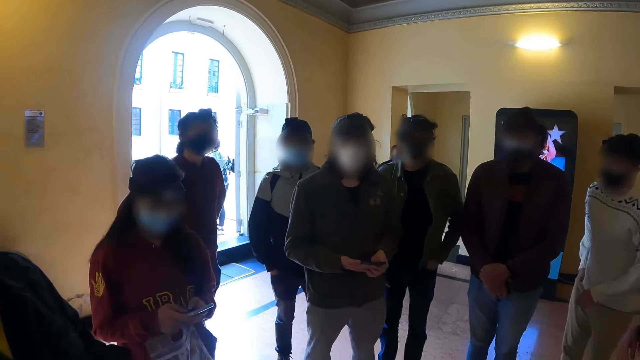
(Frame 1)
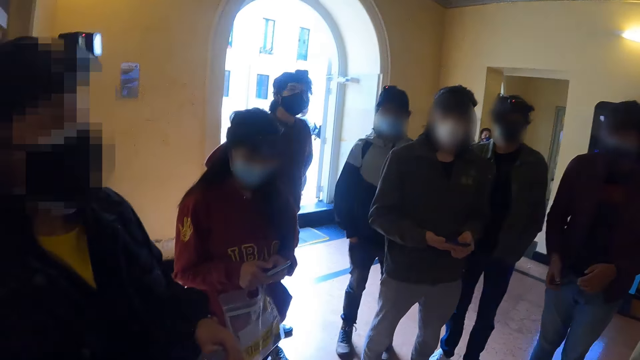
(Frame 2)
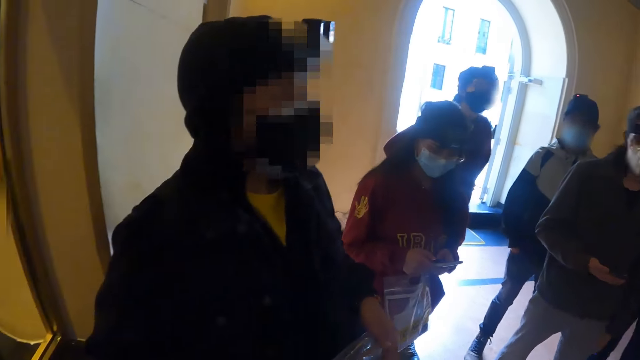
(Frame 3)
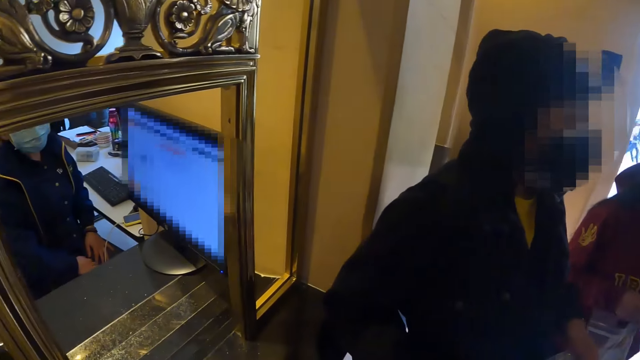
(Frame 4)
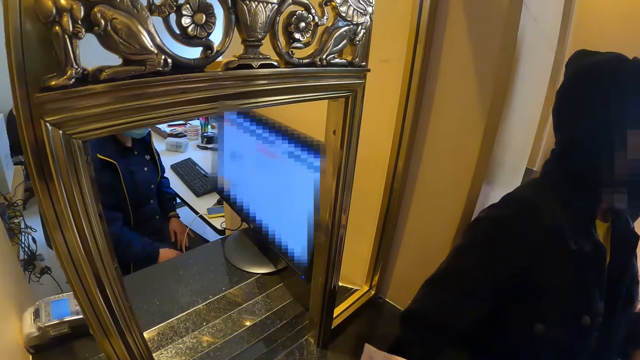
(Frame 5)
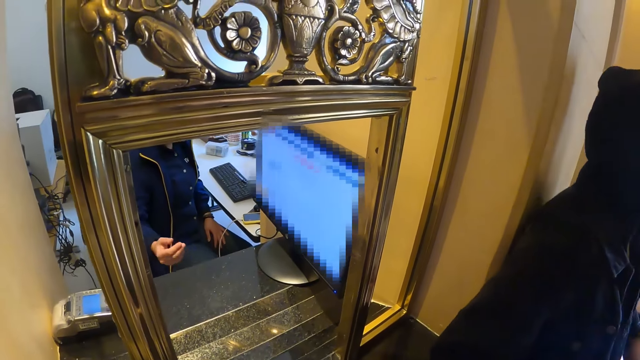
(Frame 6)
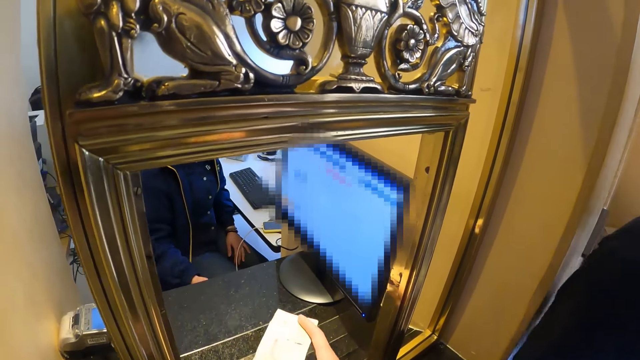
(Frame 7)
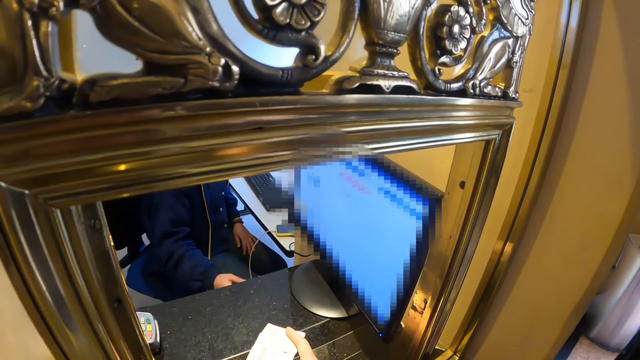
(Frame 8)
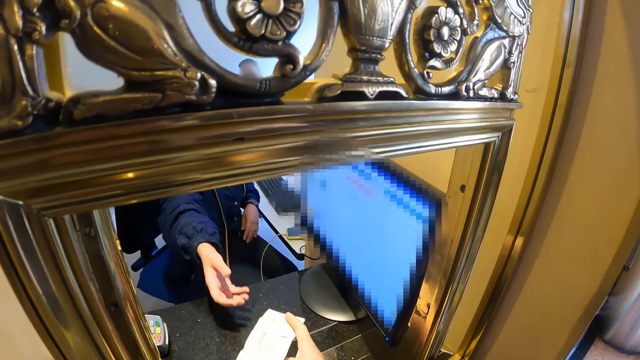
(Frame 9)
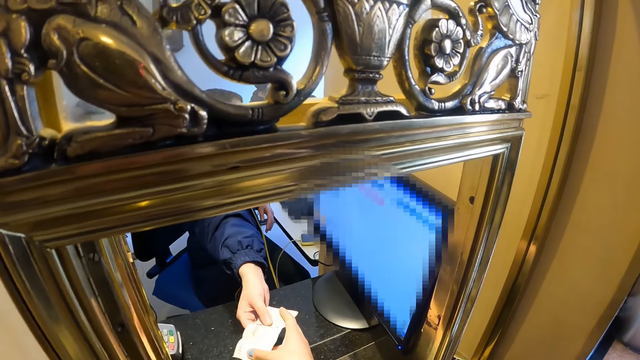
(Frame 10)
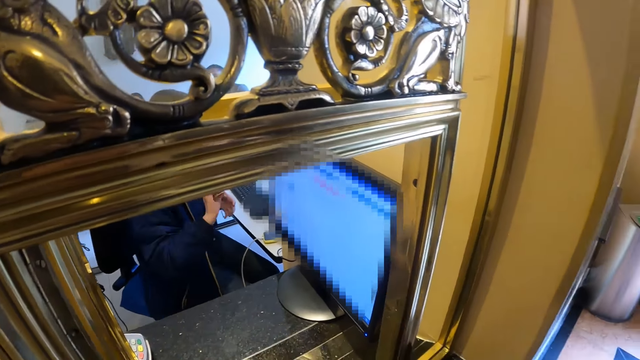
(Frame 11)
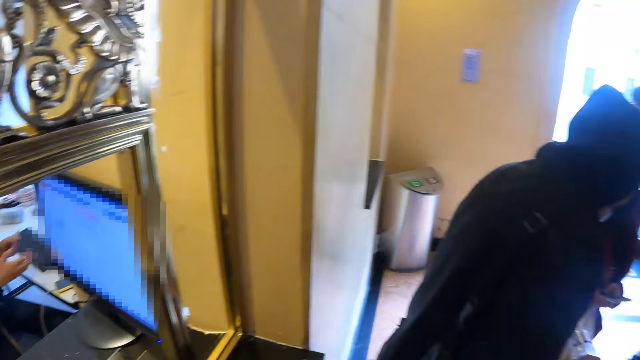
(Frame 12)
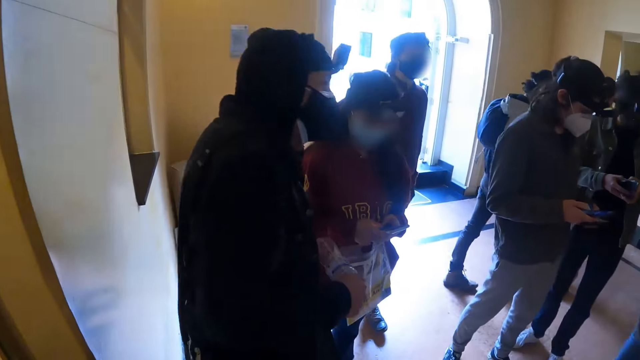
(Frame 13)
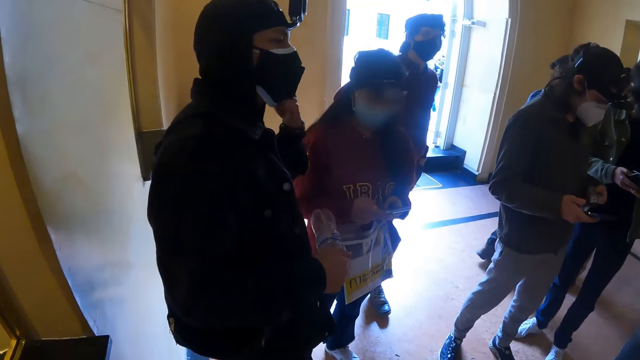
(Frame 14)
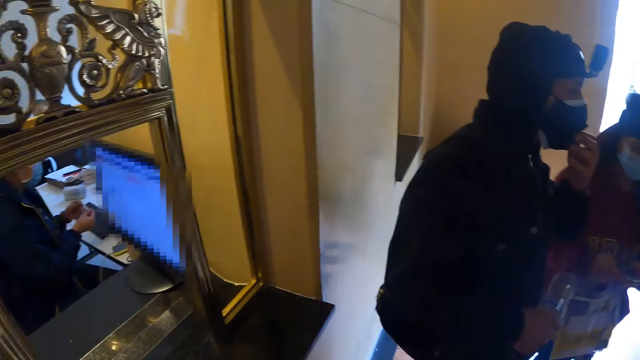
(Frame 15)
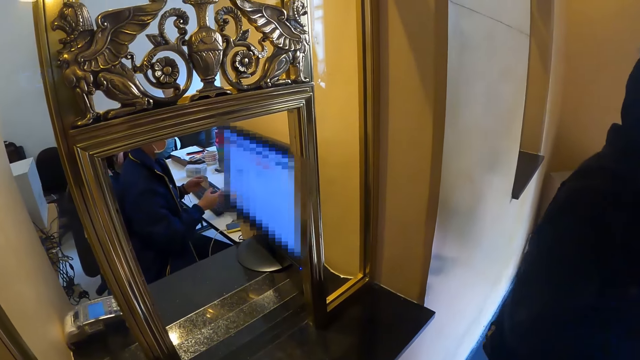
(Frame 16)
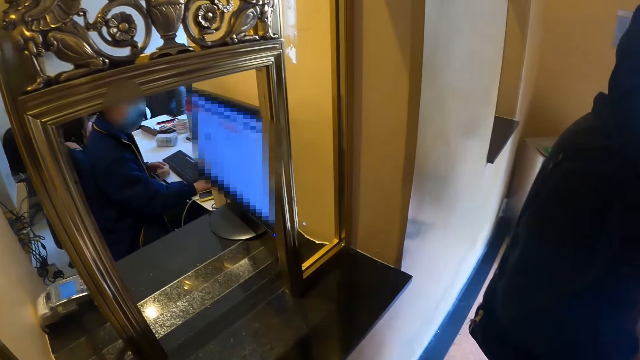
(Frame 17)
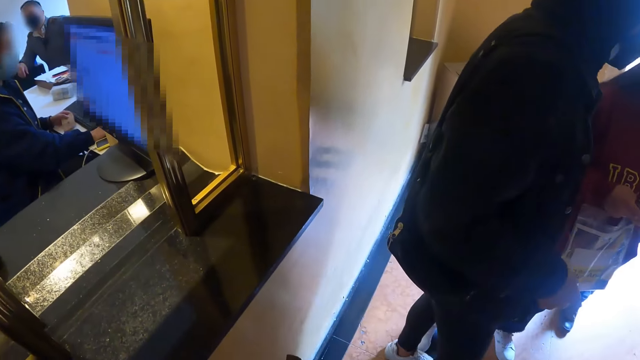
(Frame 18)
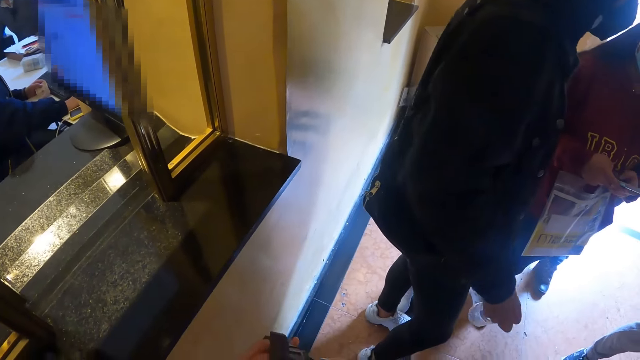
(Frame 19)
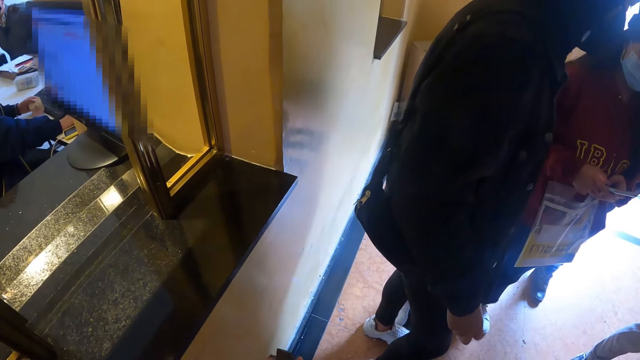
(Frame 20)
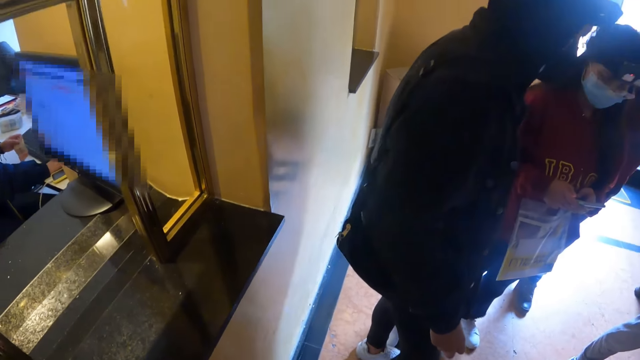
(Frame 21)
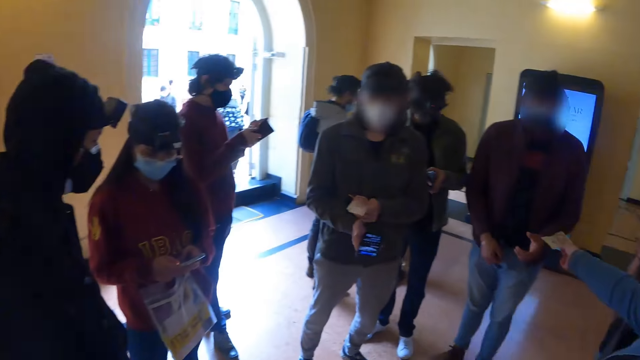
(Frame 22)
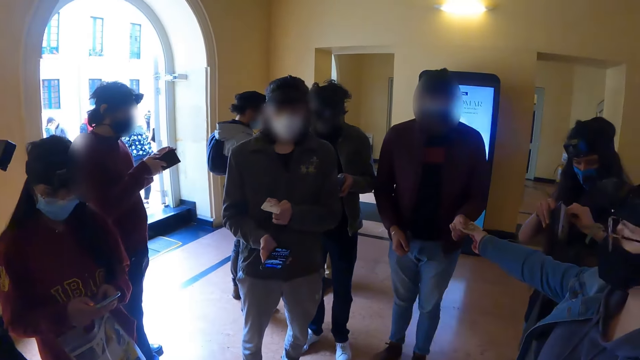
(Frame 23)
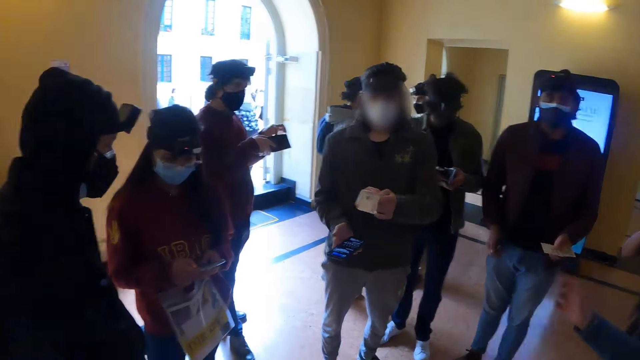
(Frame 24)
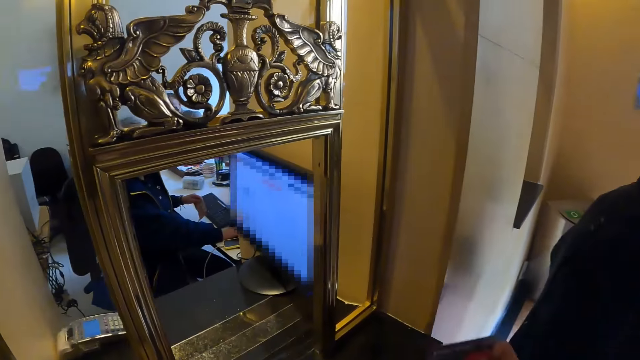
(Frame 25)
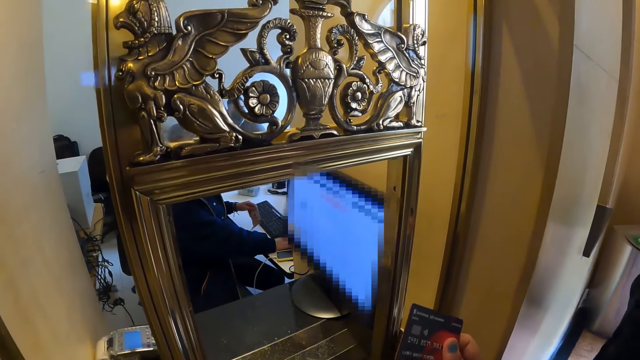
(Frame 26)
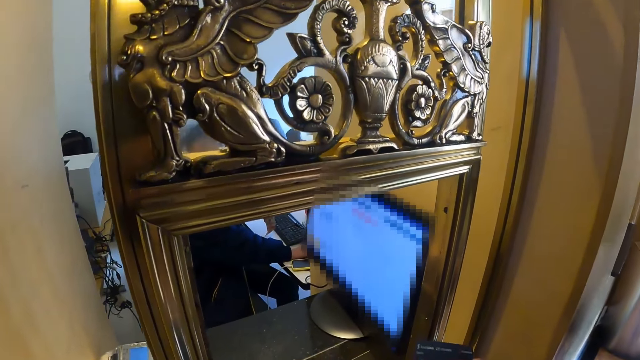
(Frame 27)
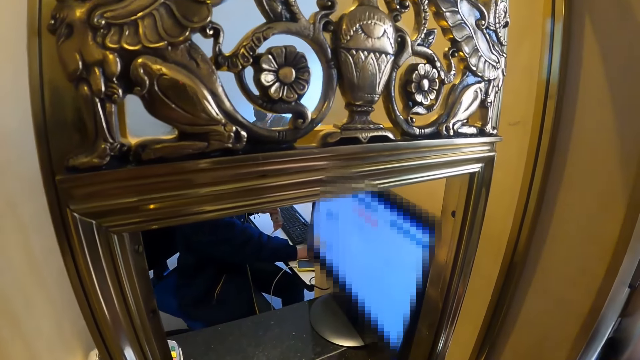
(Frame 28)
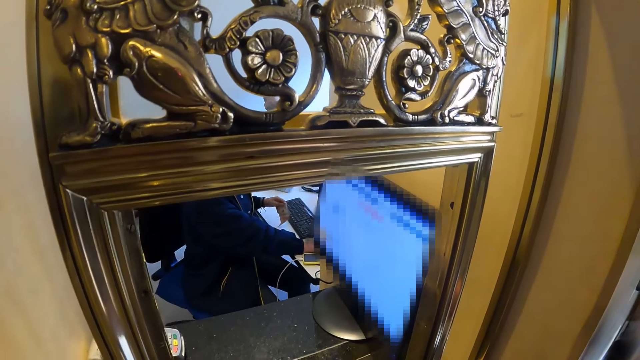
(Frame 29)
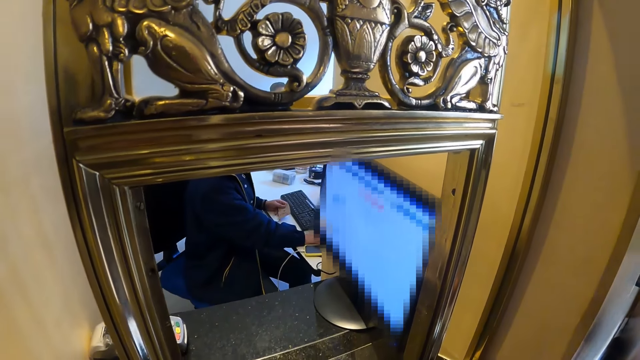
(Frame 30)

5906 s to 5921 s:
The camera wearer turns towards the counter. A woman interacts with the camera wearer. The camera wearer gives out a receipt. The woman takes money from the camera wearer. The woman takes the receipt. The camera wearer turns towards the door. A man fixes his mask. The camera wearer turns towards the counter. The woman operates the computer. The camera wearer turns towards the door. Another man takes money from someone. The other man holds cash in hand. The camera wearer turns towards the counter. The woman operates the computer. The camera wearer holds a smart card in her hand.

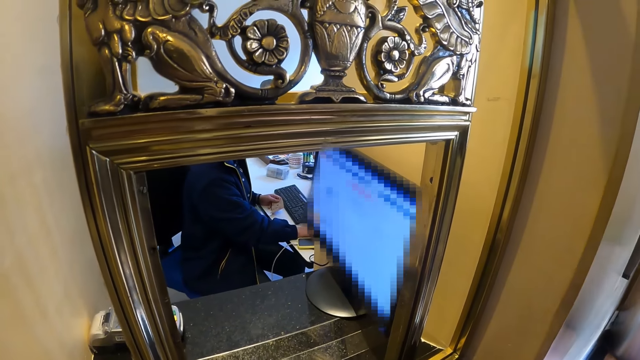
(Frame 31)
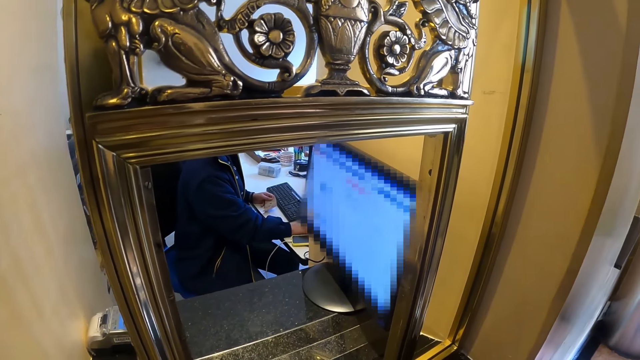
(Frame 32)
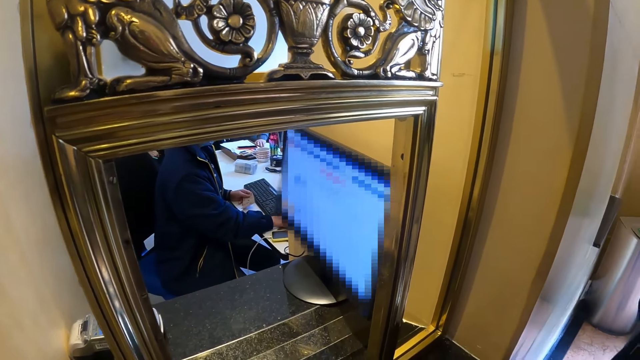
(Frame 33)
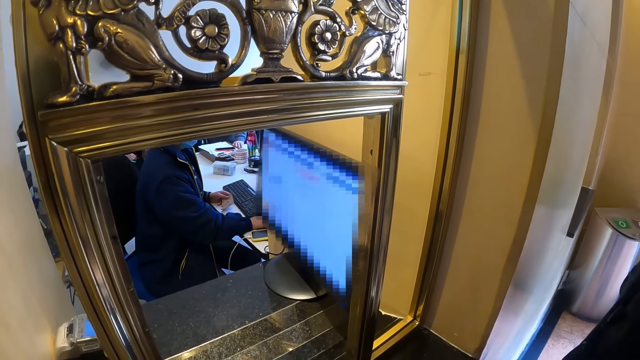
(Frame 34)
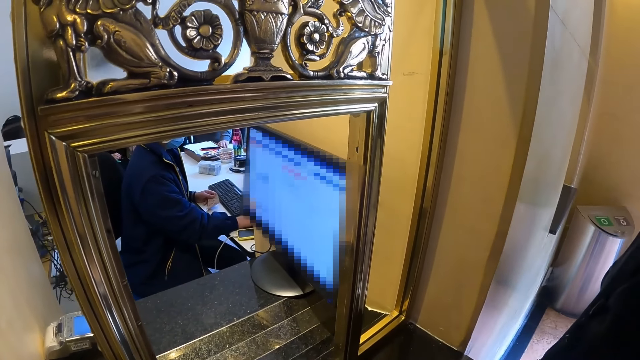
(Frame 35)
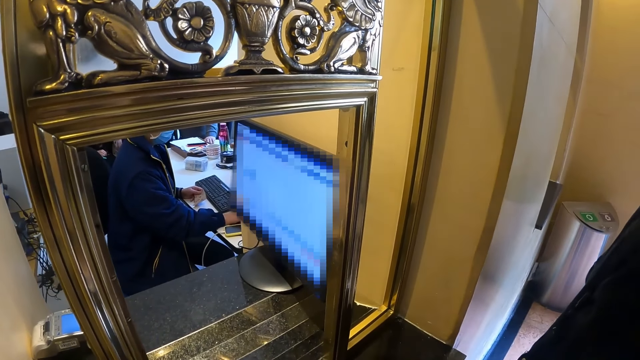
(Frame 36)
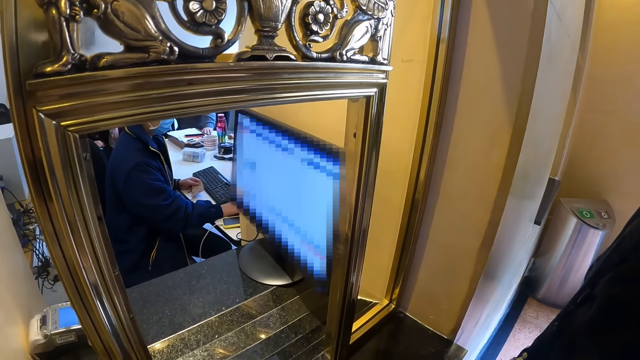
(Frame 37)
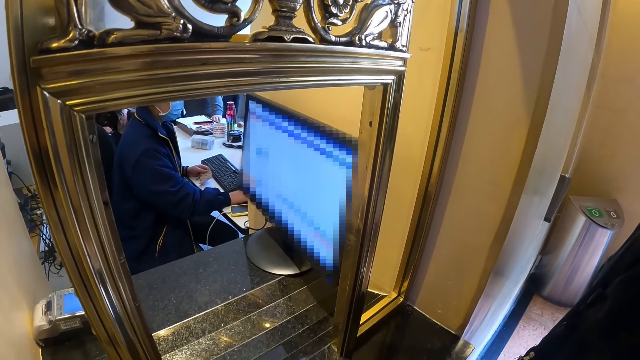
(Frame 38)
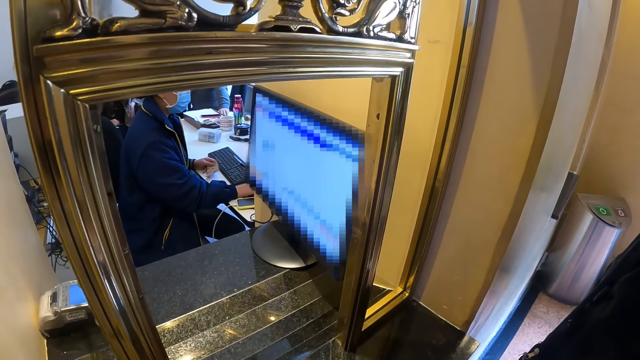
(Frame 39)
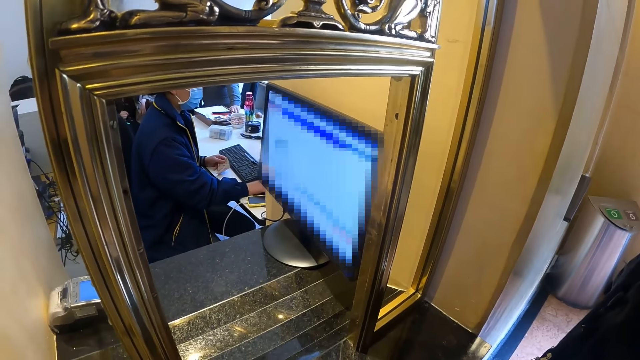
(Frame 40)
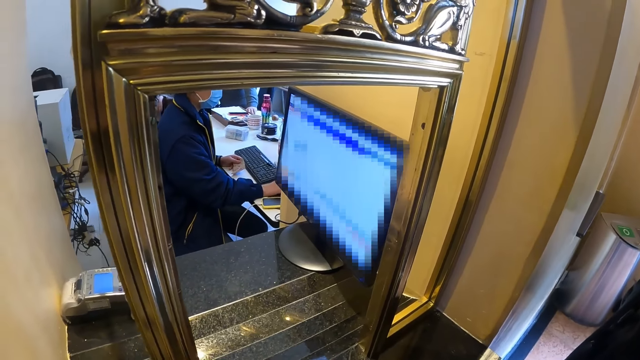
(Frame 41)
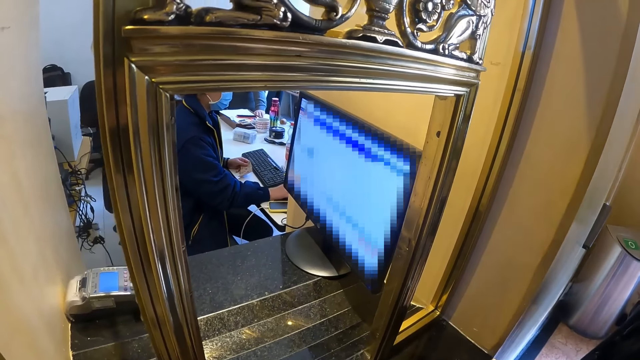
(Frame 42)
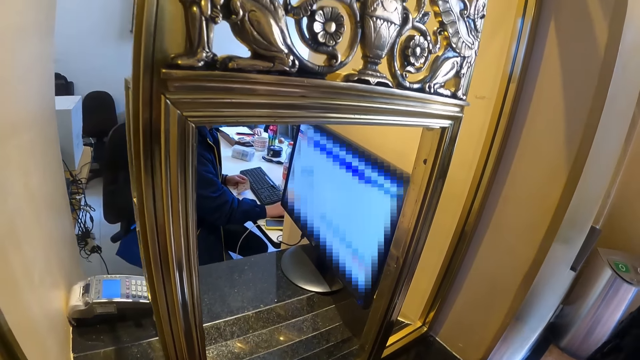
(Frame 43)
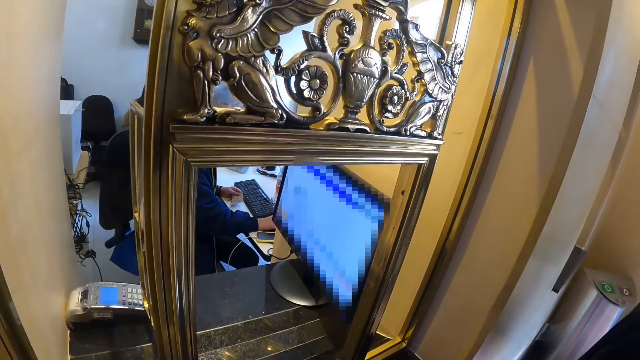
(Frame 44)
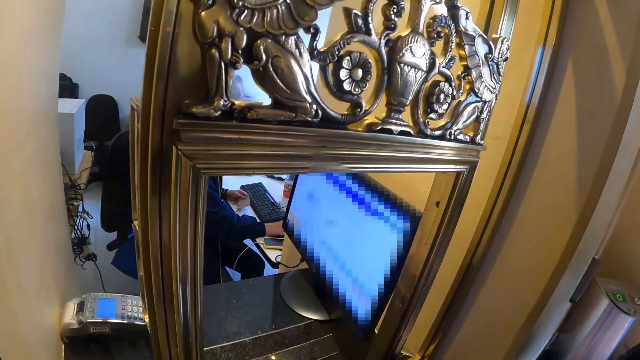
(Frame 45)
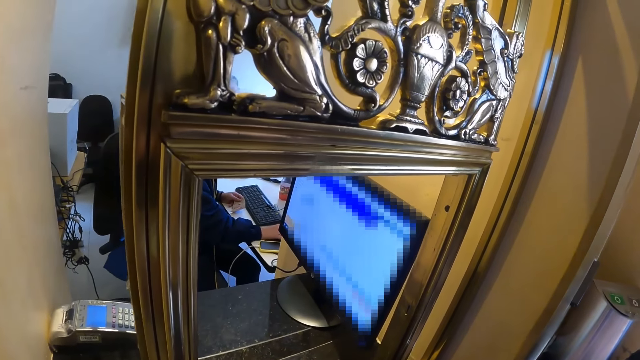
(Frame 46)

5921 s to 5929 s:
A cashier uses a desktop.
